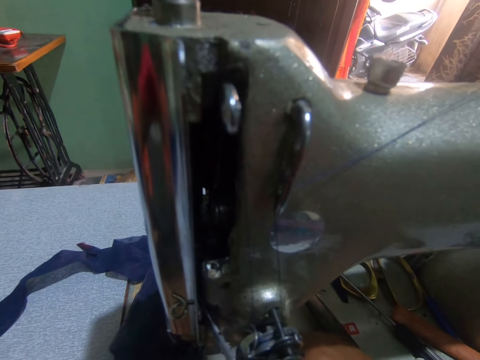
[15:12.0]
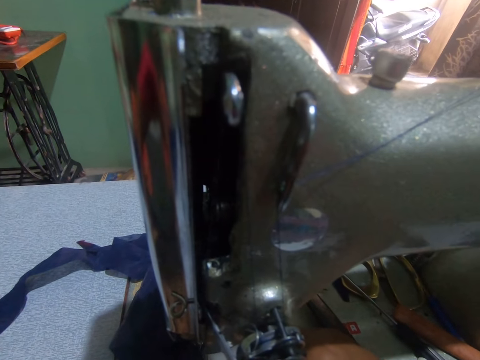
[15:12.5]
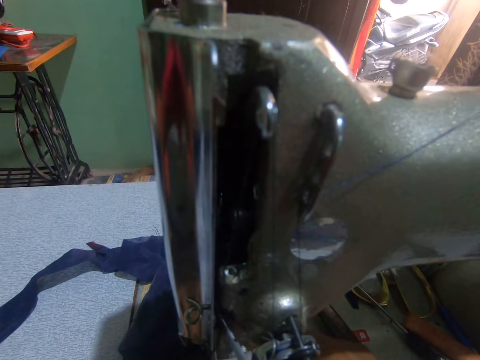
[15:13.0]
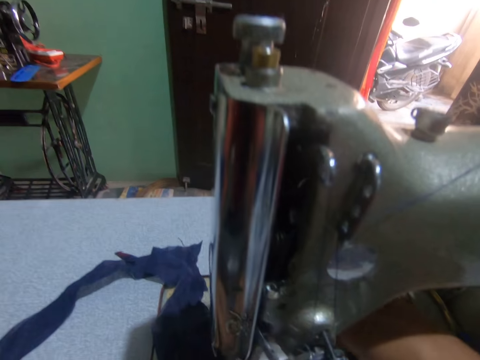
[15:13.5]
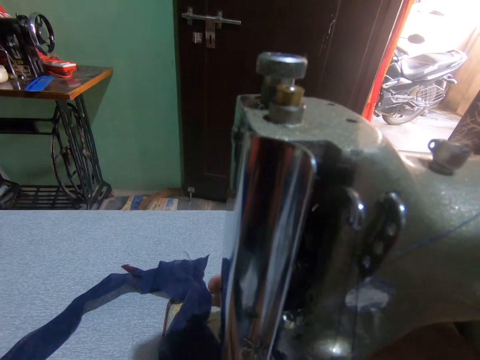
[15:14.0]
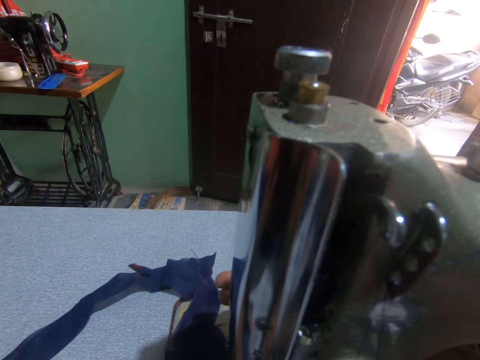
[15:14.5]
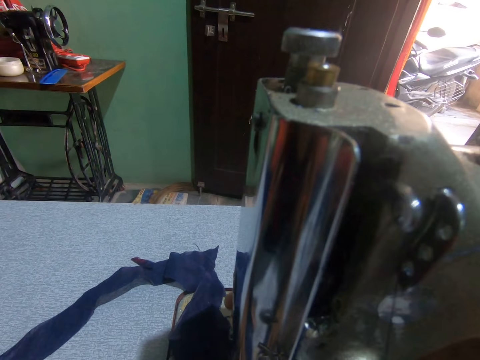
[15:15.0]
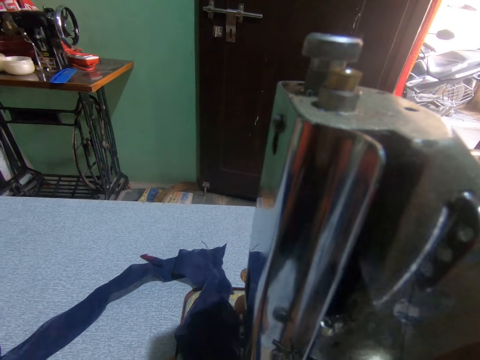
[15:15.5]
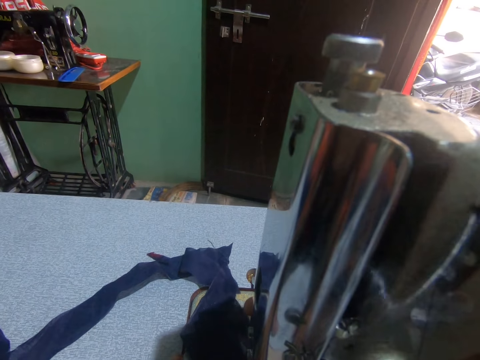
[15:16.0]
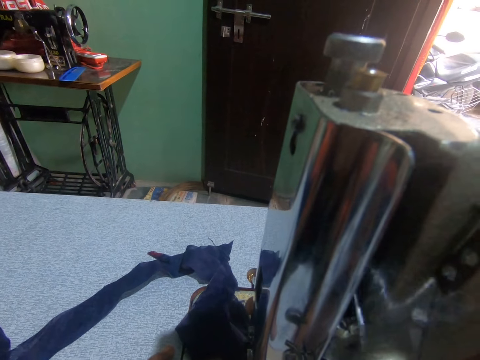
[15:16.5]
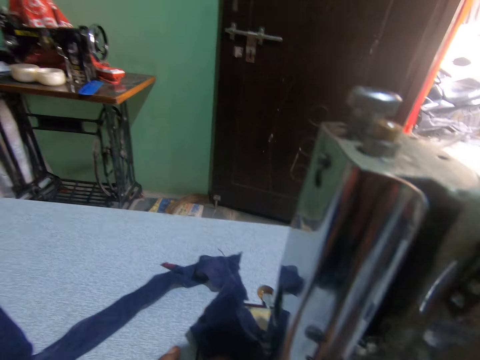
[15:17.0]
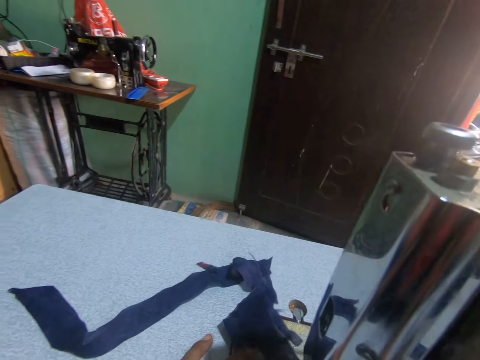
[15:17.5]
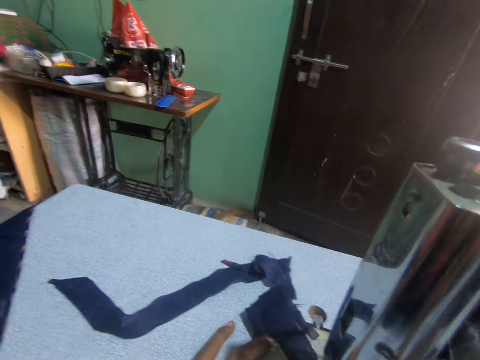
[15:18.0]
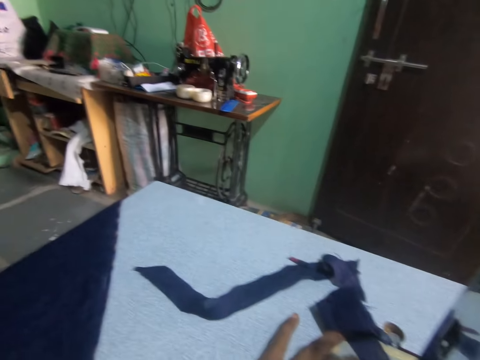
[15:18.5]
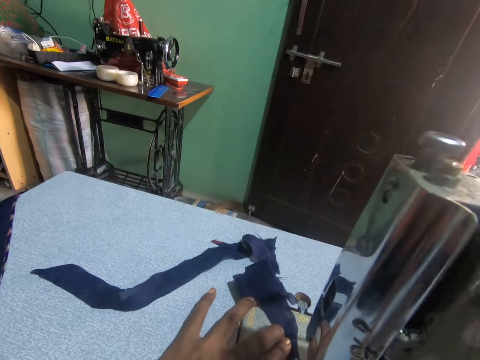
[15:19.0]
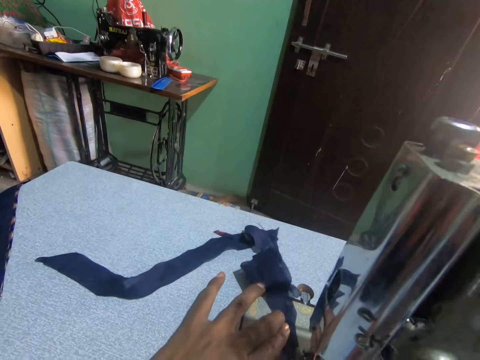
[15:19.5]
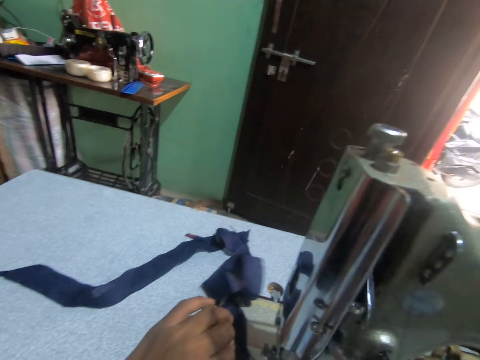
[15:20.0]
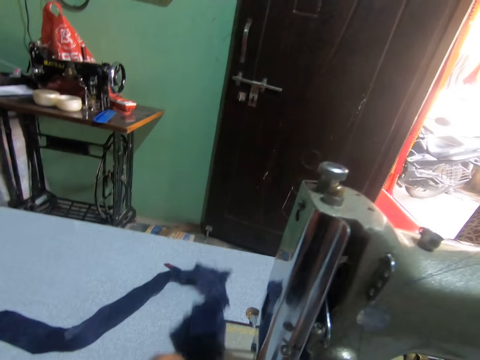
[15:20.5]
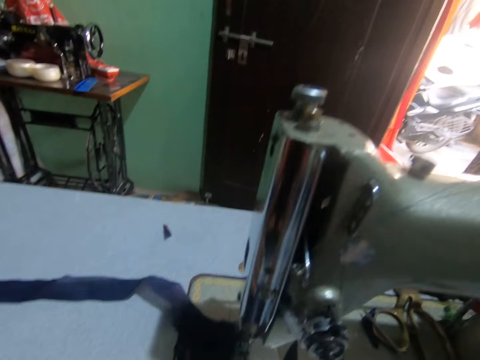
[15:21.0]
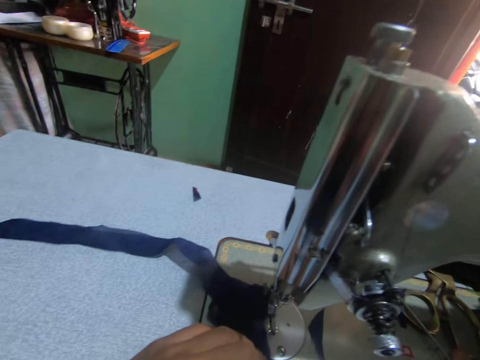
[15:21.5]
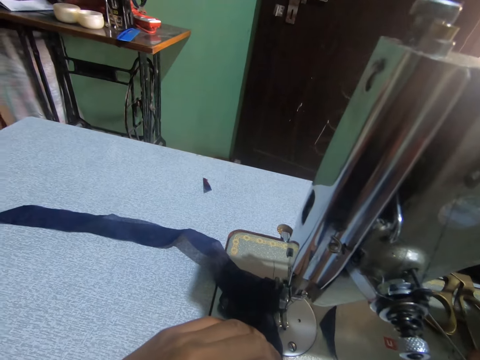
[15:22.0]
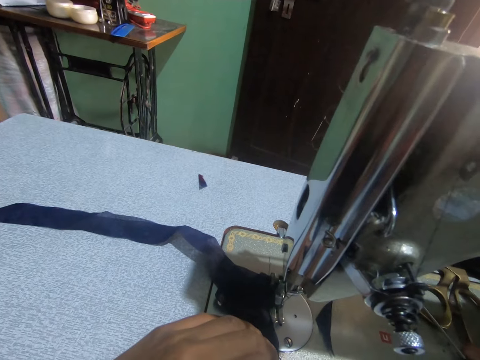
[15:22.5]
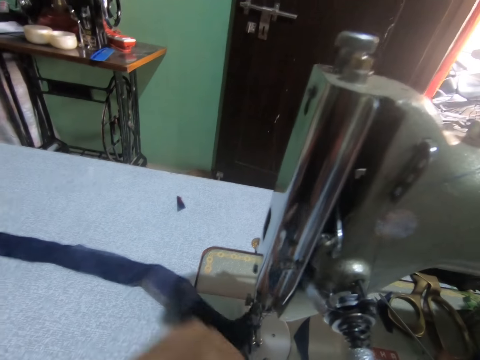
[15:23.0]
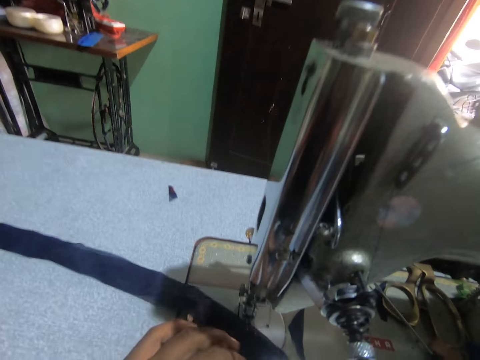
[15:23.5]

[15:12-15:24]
The camera wearer turns to the side. They hold a fabric on the sewing machine. They sew the fabric. They push the fabric through the sewing machine. They turn to the side. They sew the fabric. They push the fabric through the sewing machine. They drag the piece of material on the sewing machine table. They hold the fabric on the sewing machine.

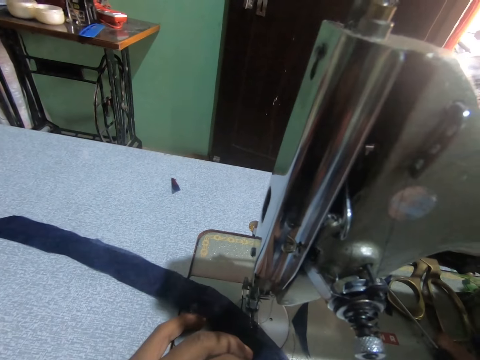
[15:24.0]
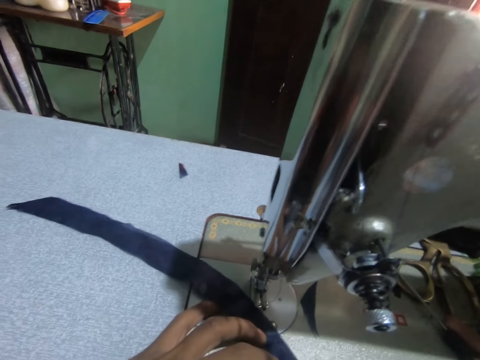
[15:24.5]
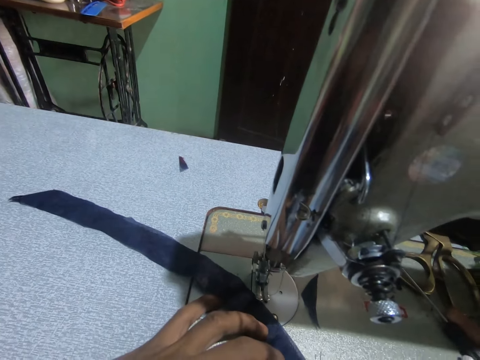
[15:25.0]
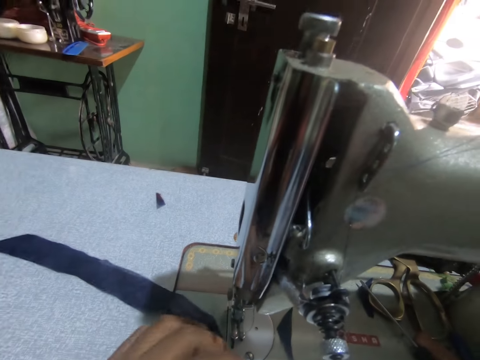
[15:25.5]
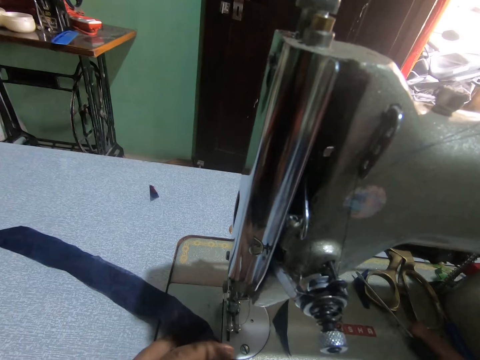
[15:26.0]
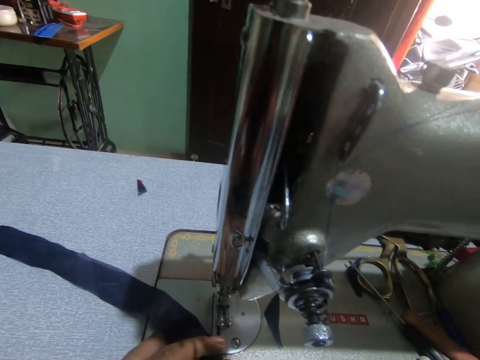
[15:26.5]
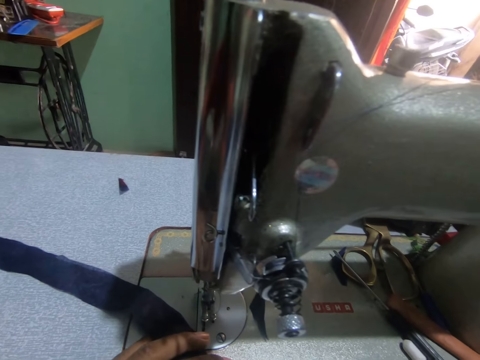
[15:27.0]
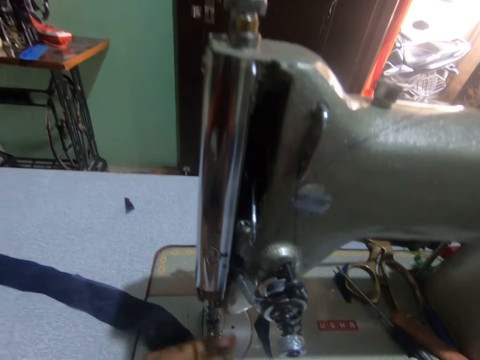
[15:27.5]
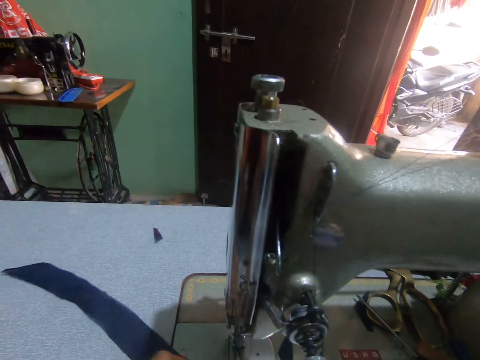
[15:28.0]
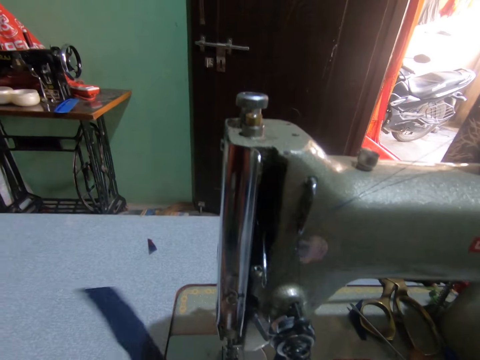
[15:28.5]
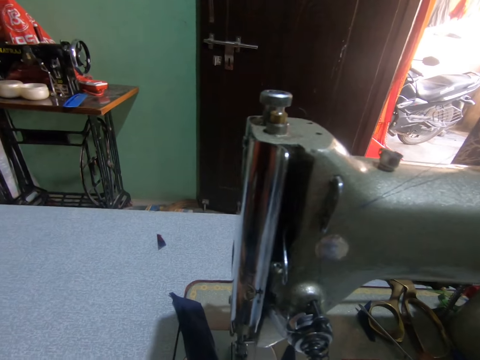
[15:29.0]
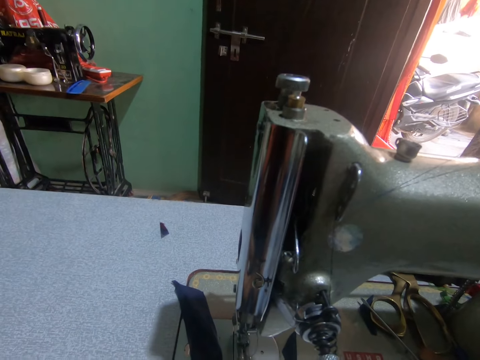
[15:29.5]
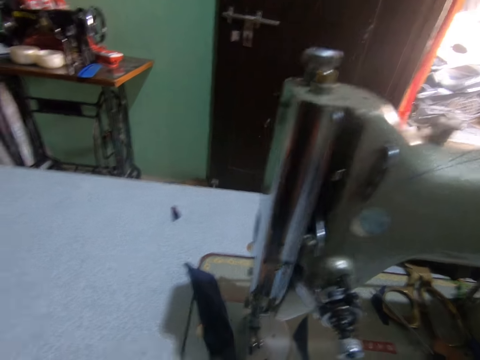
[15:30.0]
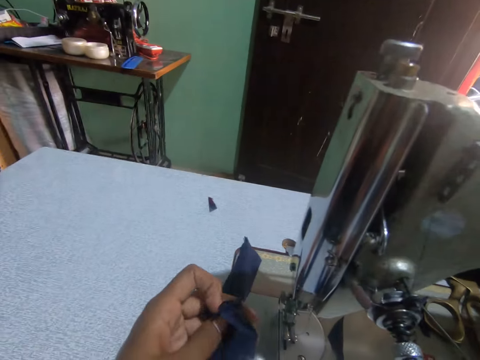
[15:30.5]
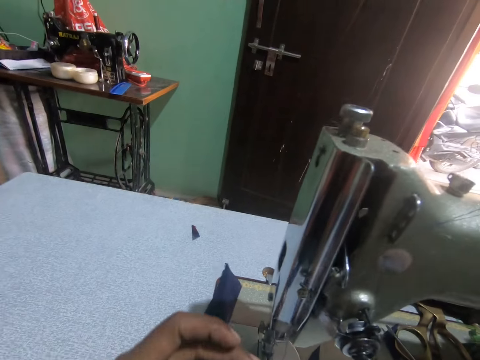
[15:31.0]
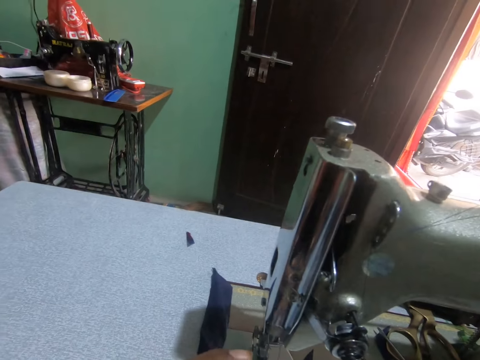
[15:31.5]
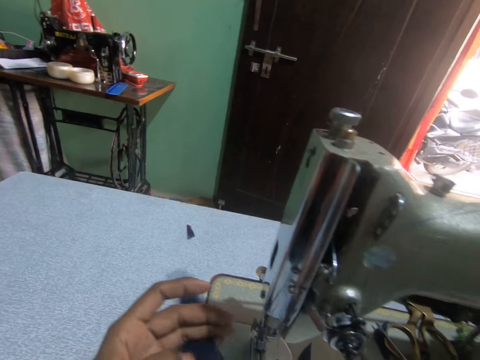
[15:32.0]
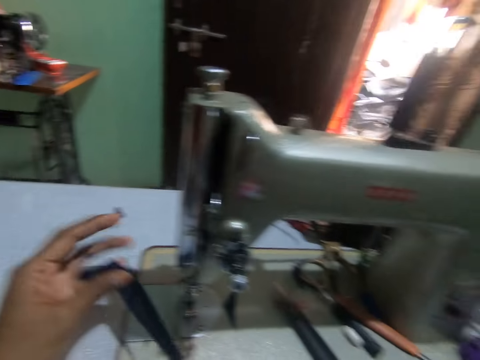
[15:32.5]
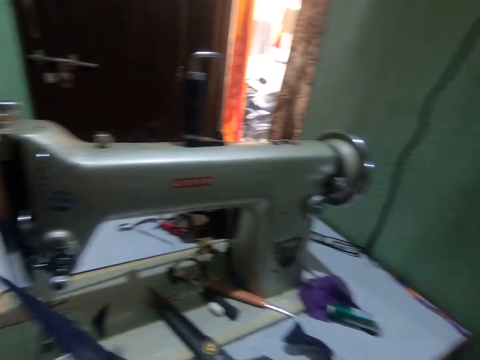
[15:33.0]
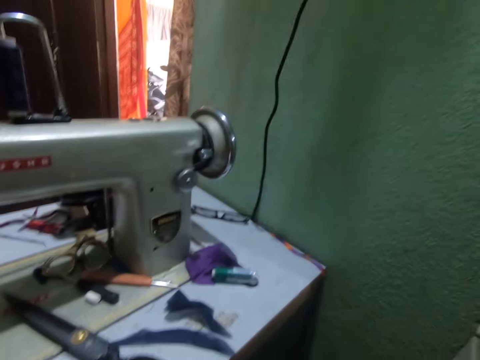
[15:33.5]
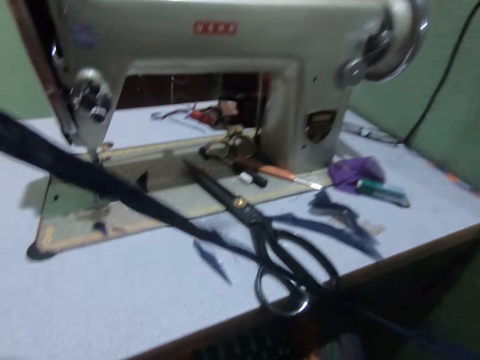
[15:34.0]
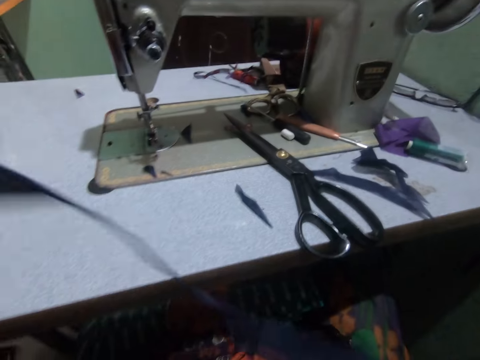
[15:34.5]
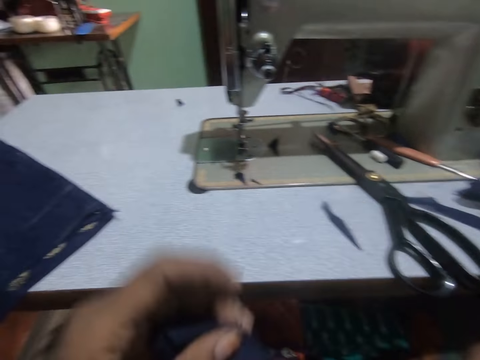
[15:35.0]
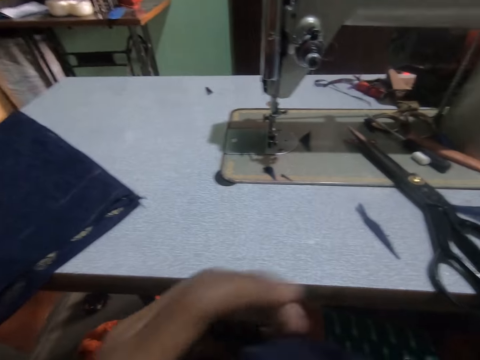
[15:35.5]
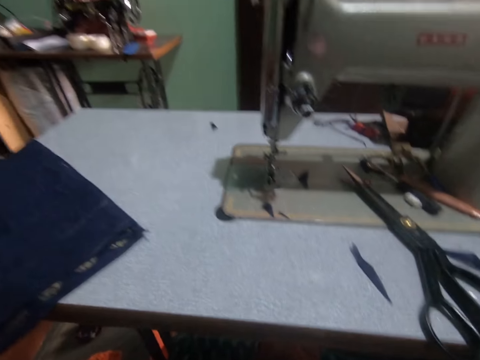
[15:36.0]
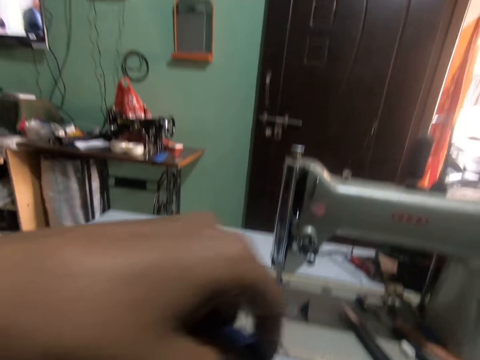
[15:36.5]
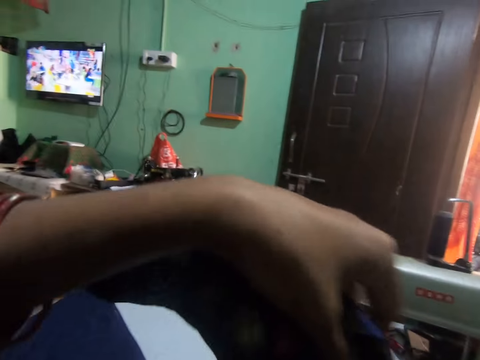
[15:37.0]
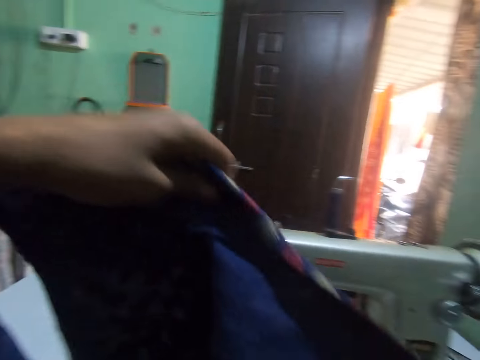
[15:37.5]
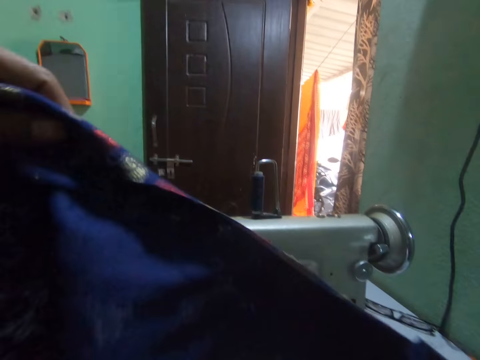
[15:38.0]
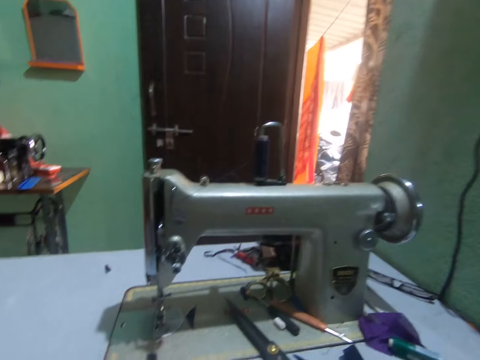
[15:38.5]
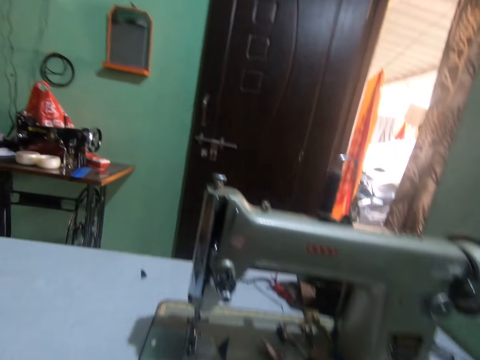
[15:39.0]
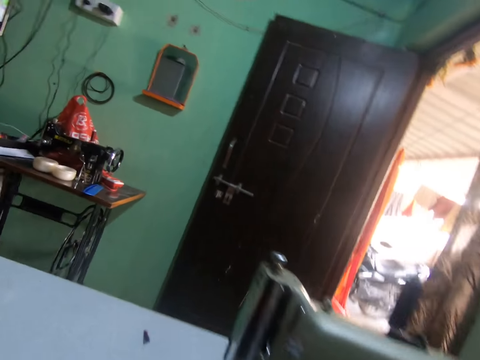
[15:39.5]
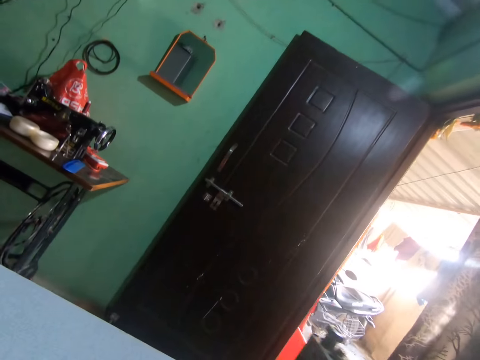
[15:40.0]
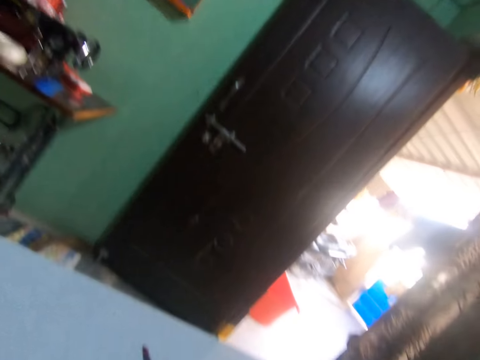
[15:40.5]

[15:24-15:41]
The camera wearer turns around. They hold a fabric on the sewing machine. They sew the fabric. They hold the fabric on the sewing machine. They turn to the side. They hold the fabric. They stretch the piece of material. They turn around. They hold the fabric. They turn around. They hold up a cloth.
